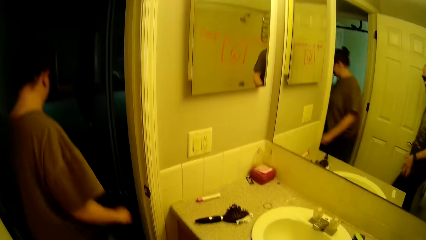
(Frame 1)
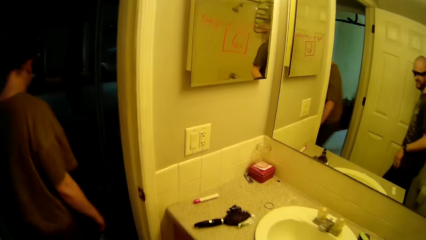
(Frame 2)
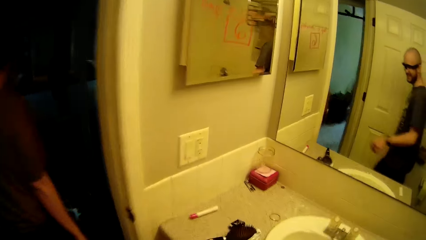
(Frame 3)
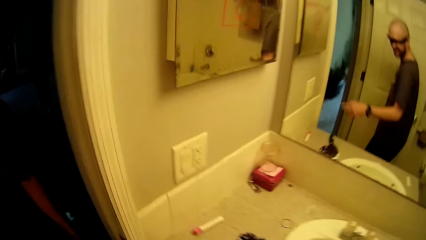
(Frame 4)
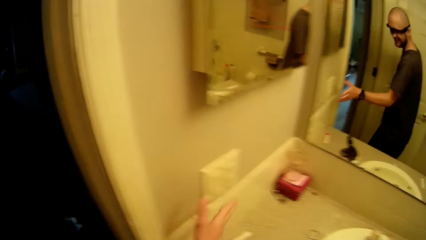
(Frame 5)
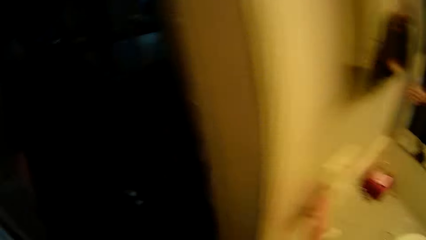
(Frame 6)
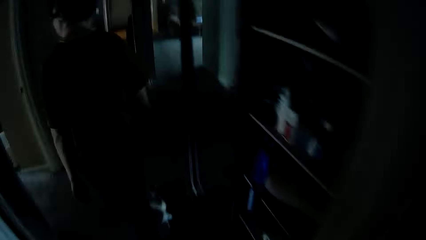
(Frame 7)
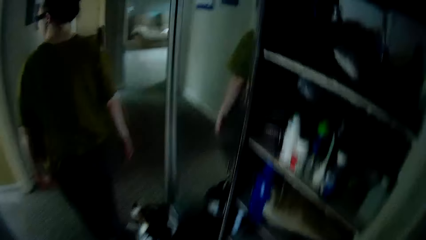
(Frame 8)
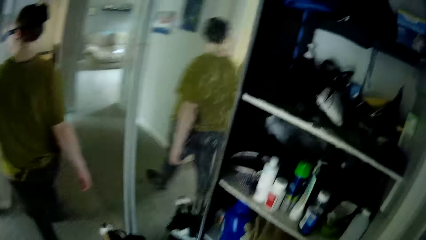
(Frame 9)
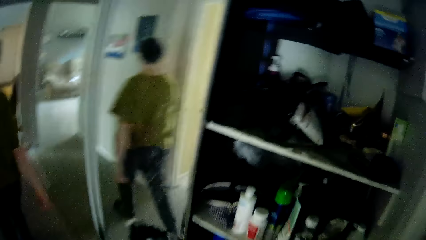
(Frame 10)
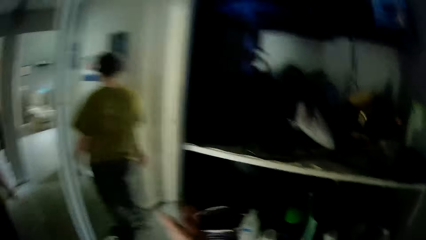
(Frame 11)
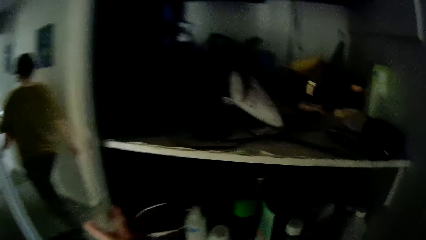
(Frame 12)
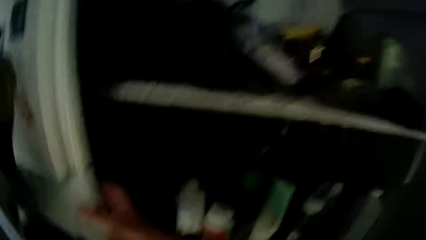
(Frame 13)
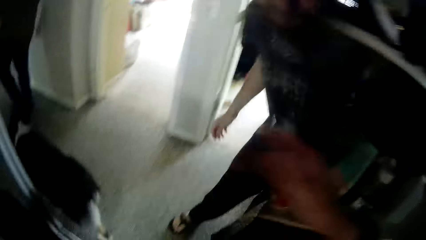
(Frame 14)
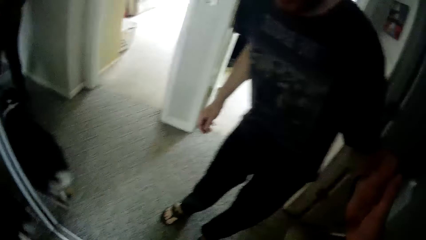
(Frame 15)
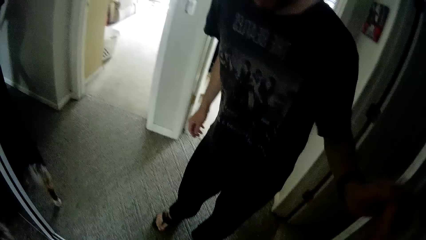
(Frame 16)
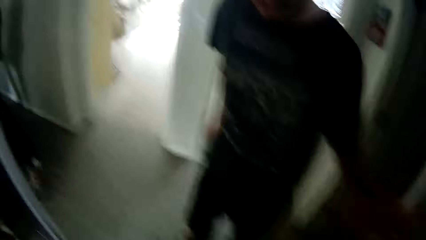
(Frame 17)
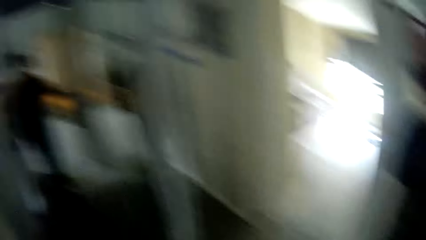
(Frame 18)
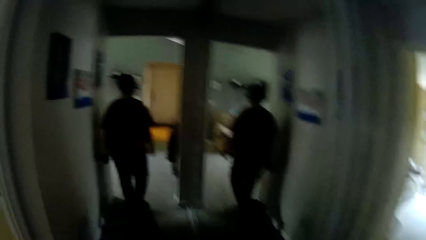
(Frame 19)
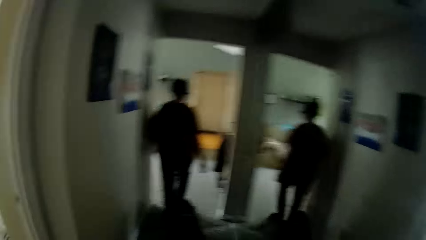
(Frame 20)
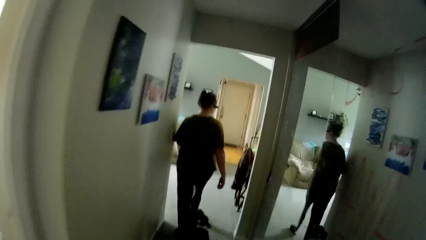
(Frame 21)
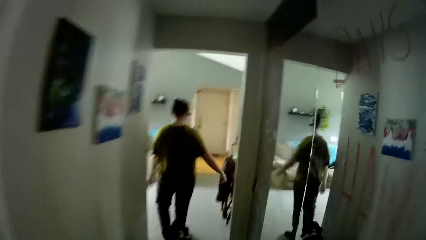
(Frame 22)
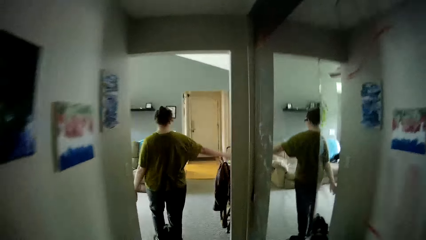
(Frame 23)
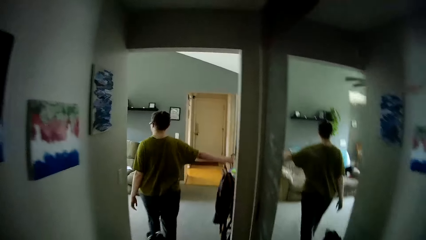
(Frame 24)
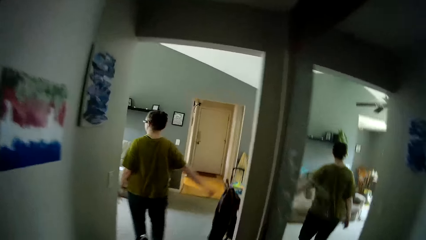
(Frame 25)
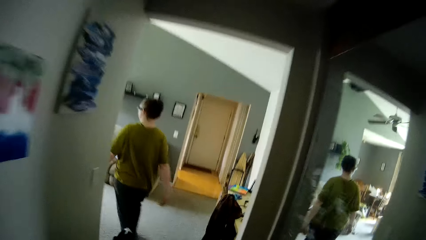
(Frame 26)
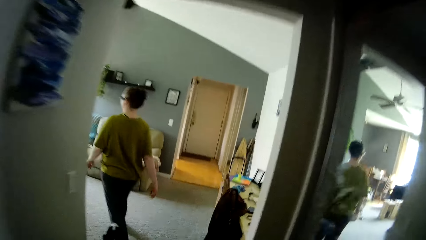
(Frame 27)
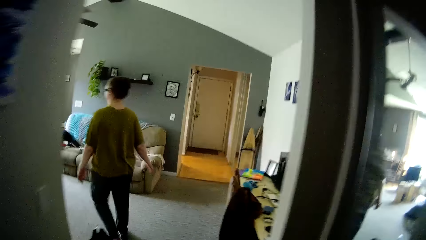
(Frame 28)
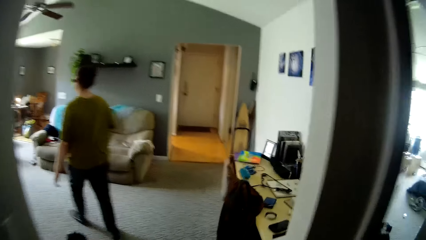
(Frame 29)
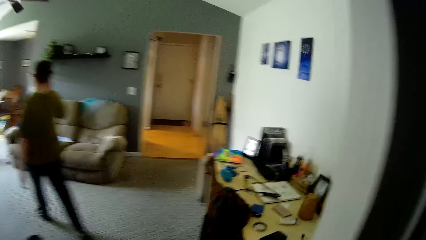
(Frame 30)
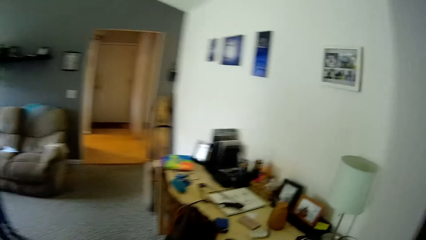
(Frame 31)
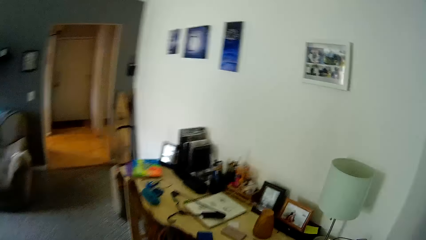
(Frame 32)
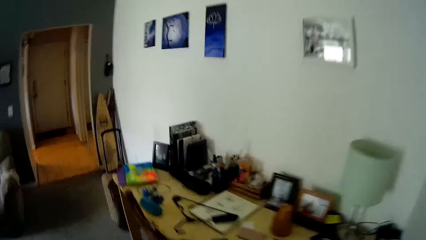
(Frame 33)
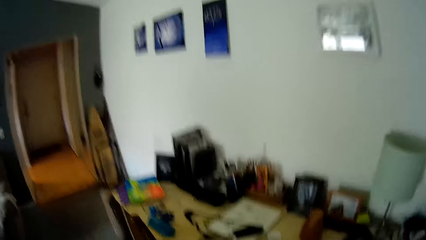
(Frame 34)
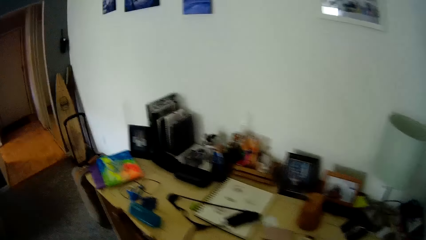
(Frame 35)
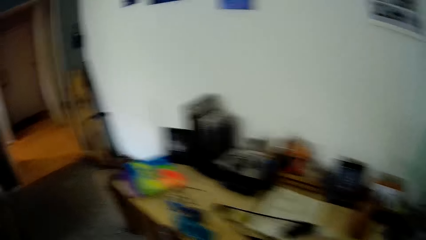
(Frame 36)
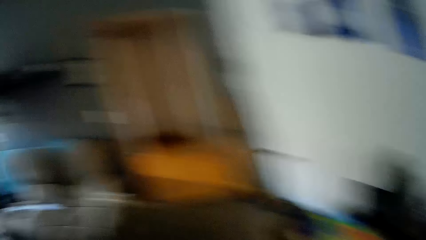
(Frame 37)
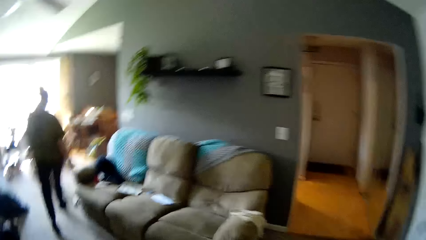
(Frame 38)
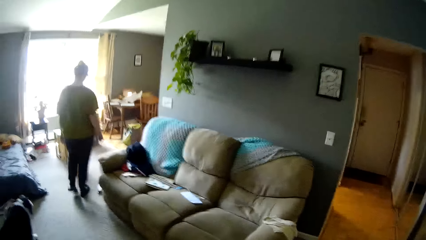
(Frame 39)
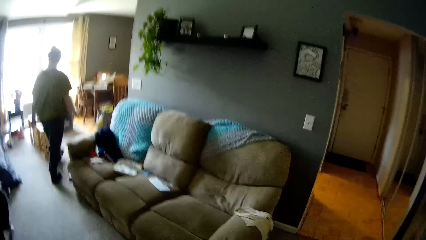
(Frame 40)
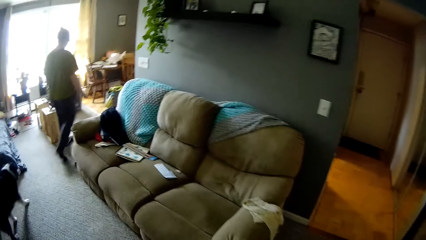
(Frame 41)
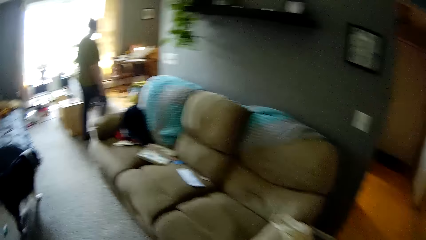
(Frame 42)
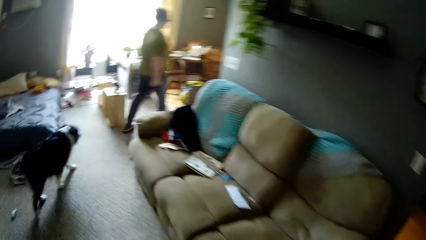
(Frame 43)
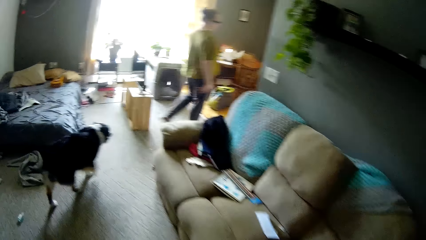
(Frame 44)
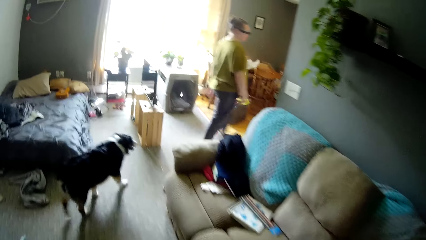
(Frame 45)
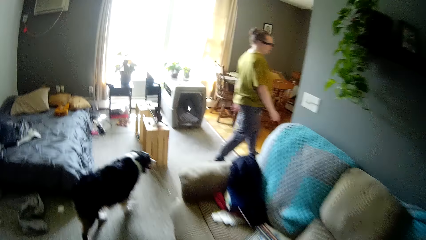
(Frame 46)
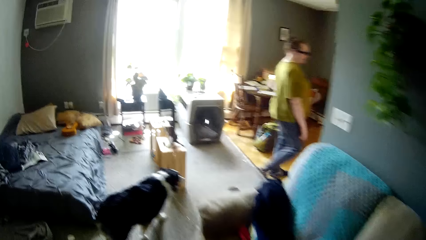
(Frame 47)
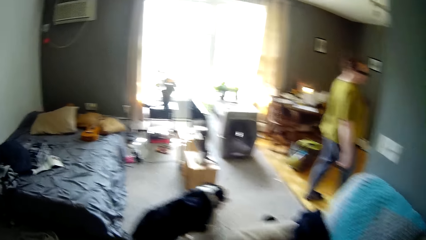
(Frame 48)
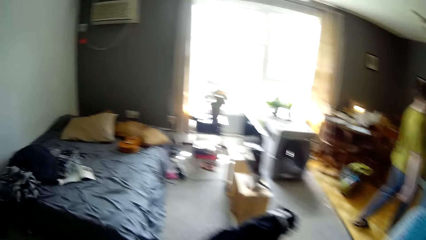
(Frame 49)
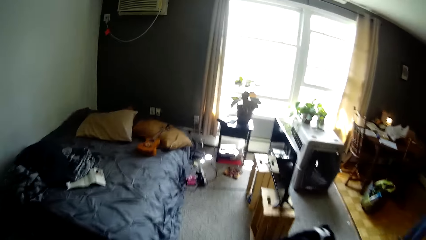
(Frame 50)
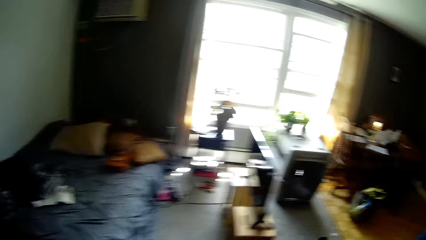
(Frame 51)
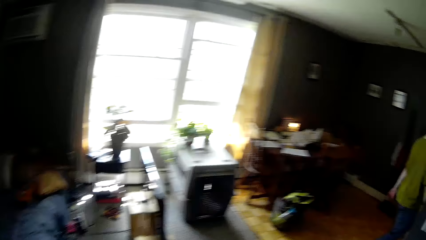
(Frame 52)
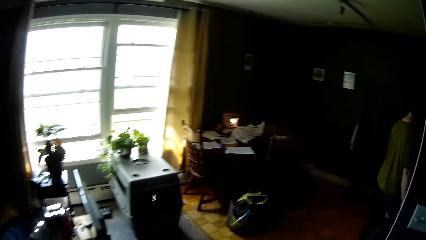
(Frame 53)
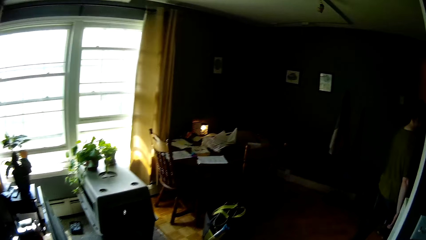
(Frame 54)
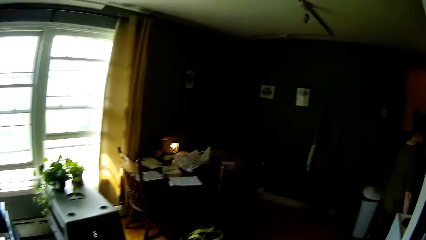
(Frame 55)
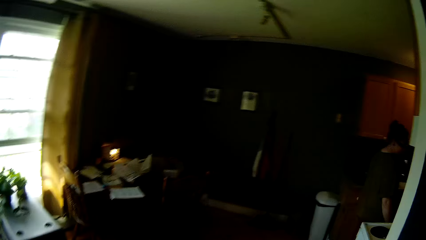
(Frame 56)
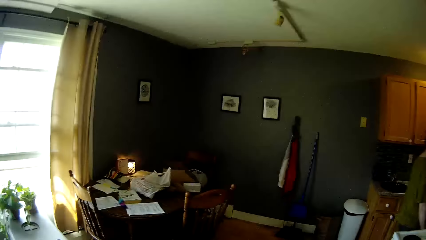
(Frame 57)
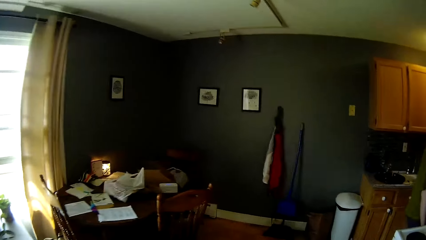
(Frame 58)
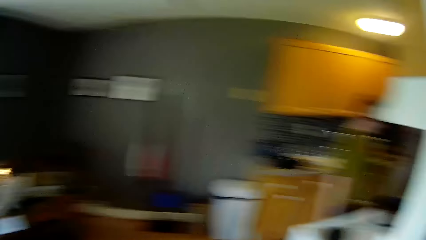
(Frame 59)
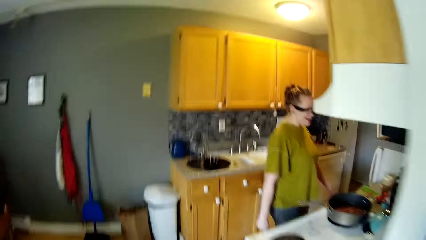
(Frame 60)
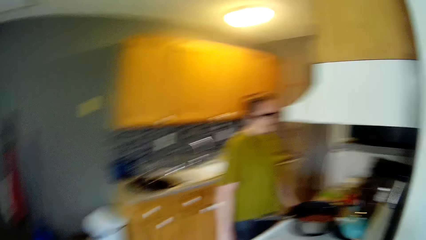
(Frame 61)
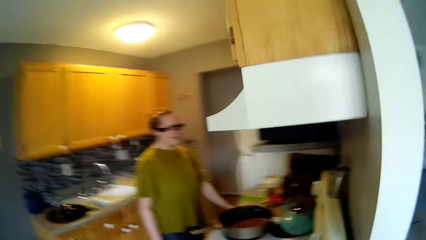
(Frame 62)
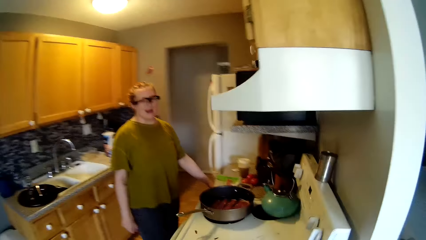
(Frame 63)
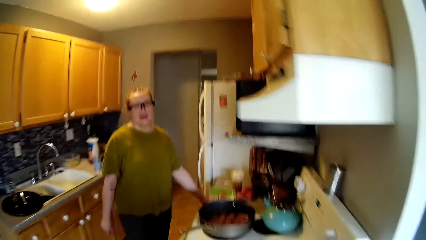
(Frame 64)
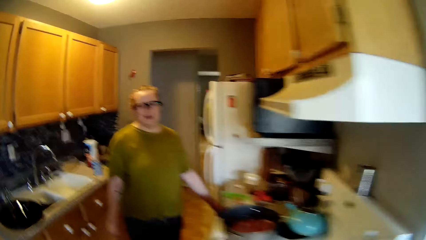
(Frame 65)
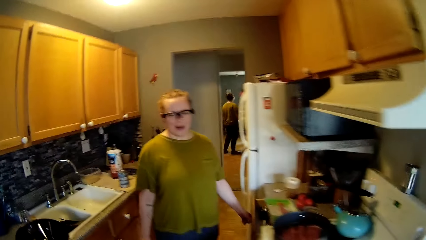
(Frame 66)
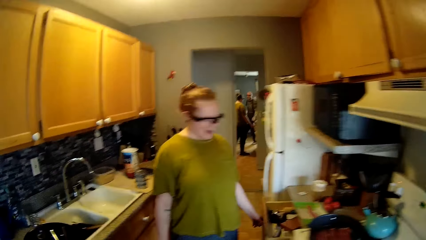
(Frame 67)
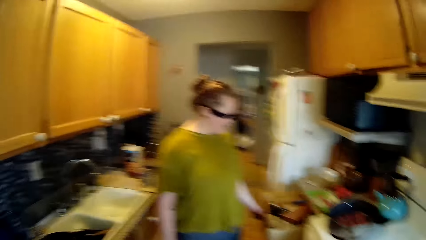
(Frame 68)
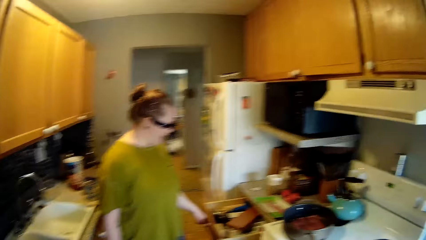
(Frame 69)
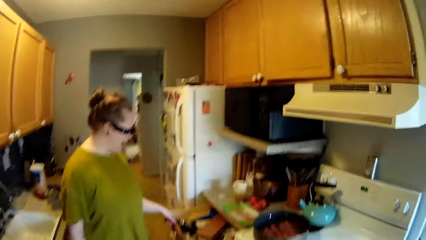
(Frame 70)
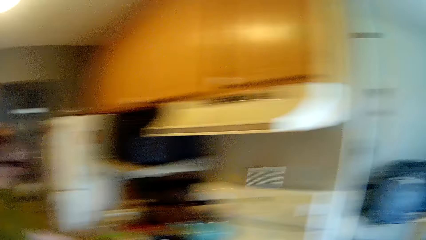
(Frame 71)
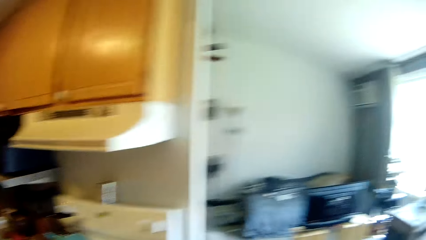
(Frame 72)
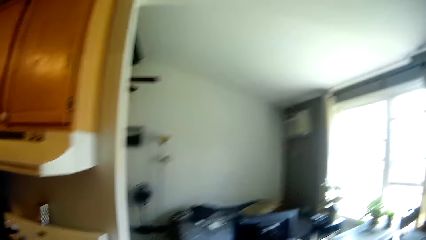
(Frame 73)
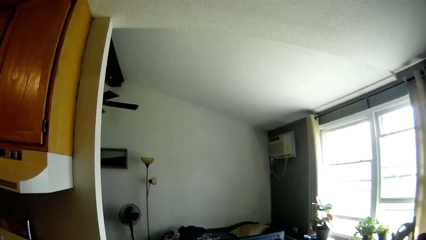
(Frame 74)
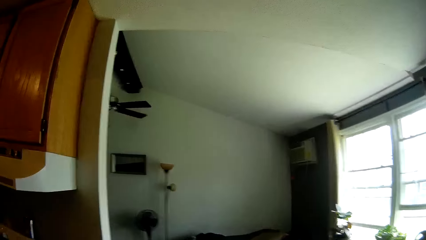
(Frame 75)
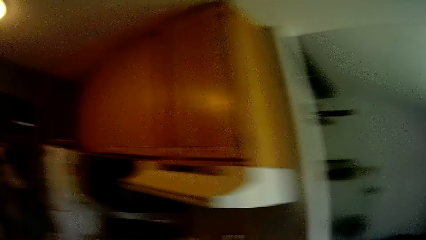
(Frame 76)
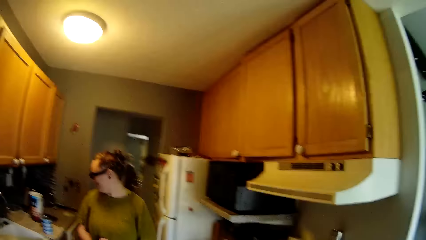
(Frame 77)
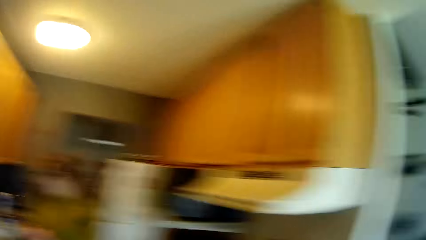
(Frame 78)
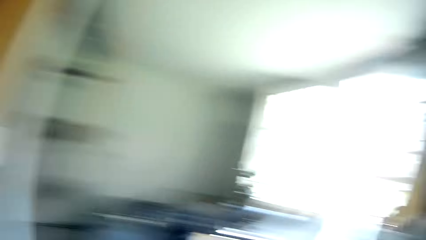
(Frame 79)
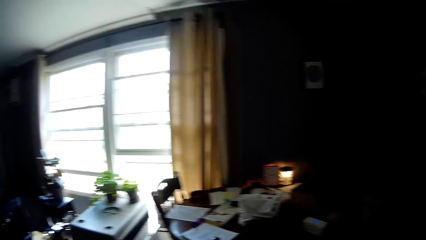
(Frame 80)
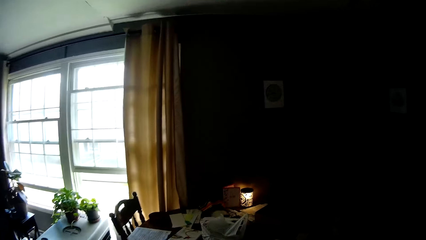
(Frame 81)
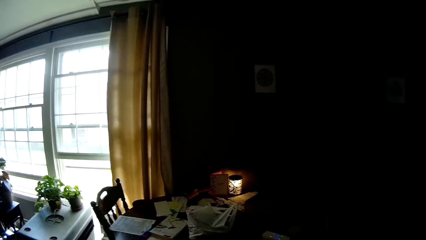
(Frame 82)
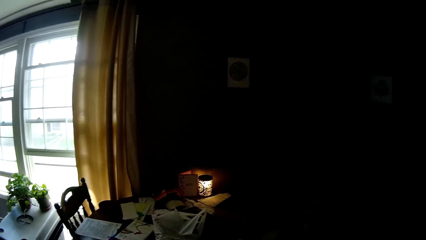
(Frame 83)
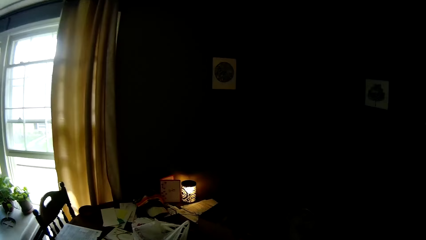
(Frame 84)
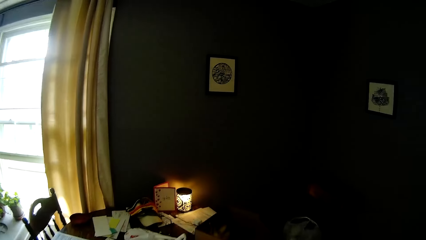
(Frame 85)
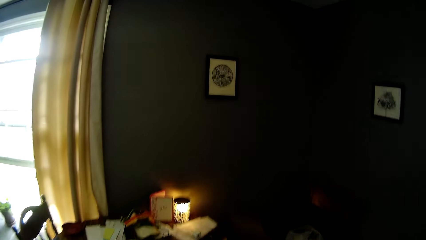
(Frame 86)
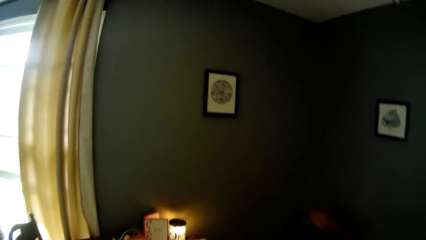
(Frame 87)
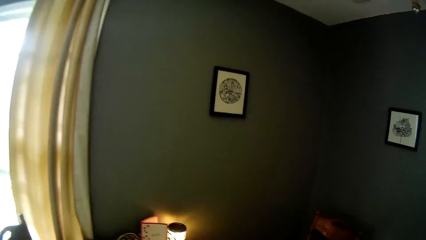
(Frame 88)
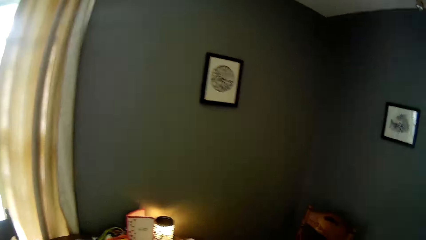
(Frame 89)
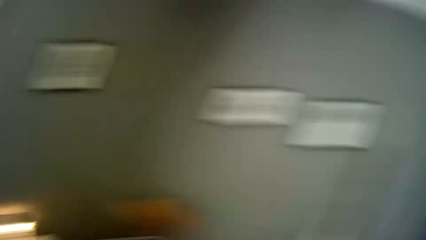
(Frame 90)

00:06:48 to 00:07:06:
A woman removes her left hand from the door frame. The woman removes her right hand from a door handle. The woman walks out of a bathroom through a door. The camera wearer switches off the light with his right hand. He walks out of the bathroom through the door. He closes the closet door with his right hand. The woman walks through the corridor into the parlor. A dog walks through the corridor into the parlor. The camera wearer walks through the corridor into the parlor. He looks around. The woman walks through the corridor into a kitchen. The dog walks. The camera wearer walks through the corridor into the kitchen. He looks around. The woman opens a drawer with her left hand. The camera wearer walks around.
